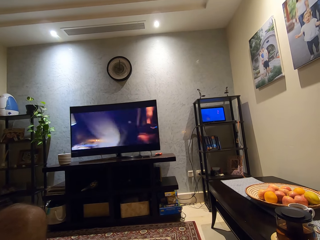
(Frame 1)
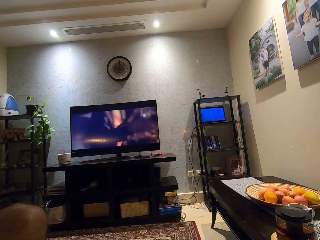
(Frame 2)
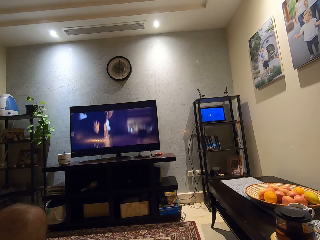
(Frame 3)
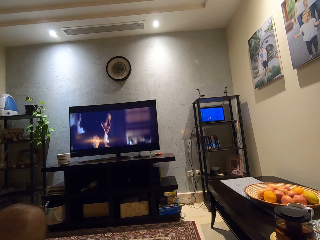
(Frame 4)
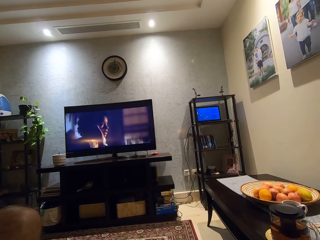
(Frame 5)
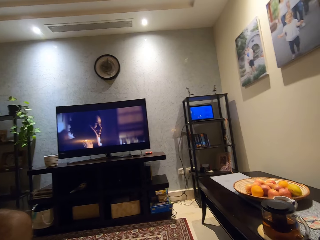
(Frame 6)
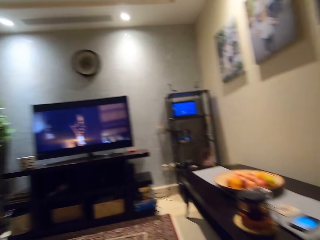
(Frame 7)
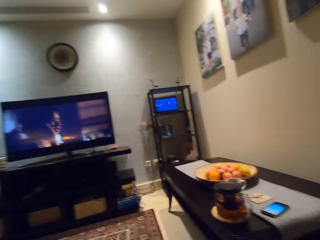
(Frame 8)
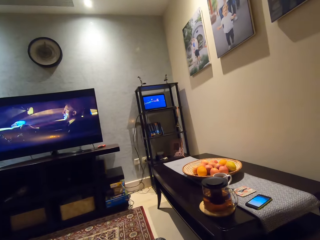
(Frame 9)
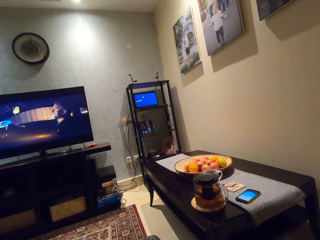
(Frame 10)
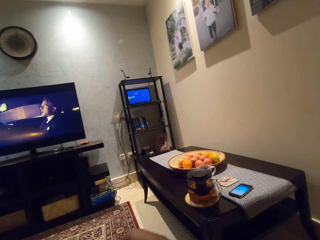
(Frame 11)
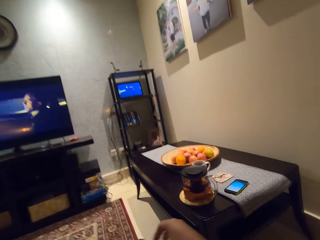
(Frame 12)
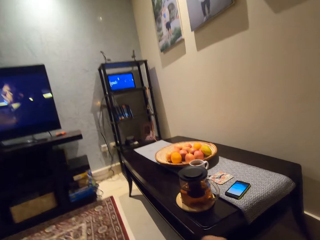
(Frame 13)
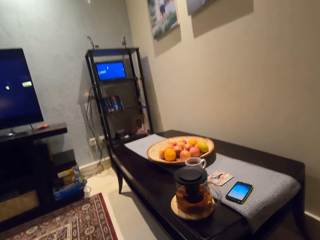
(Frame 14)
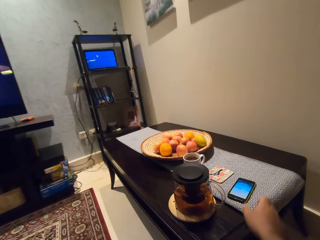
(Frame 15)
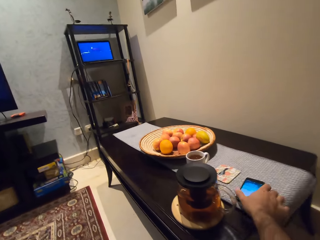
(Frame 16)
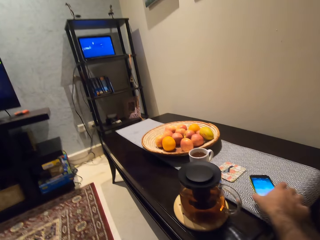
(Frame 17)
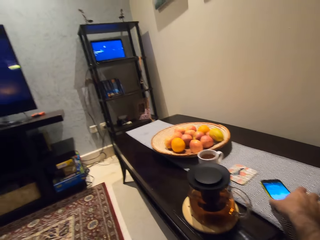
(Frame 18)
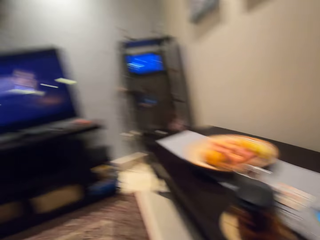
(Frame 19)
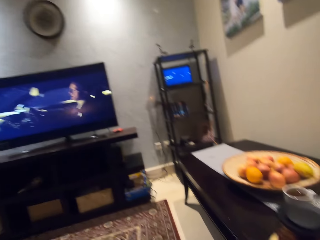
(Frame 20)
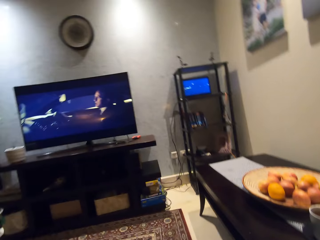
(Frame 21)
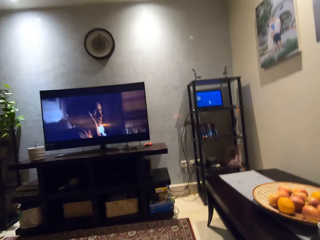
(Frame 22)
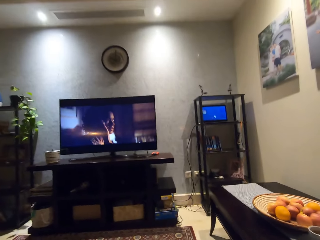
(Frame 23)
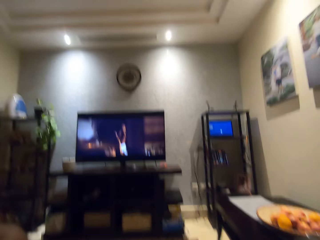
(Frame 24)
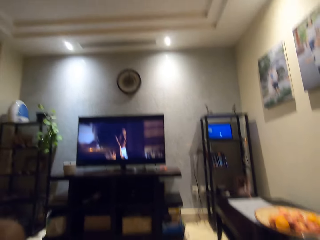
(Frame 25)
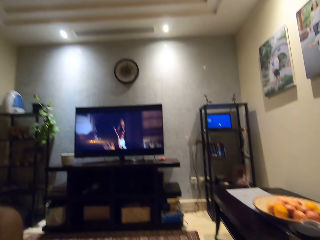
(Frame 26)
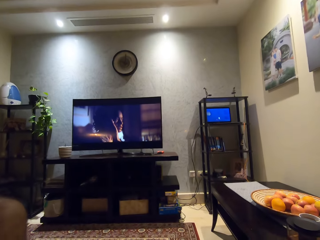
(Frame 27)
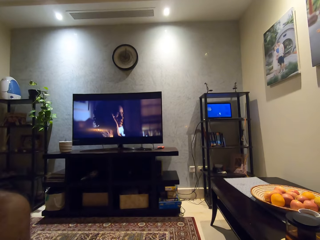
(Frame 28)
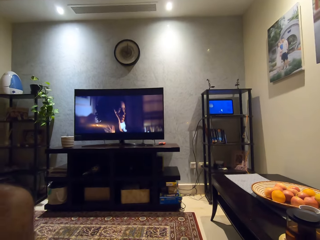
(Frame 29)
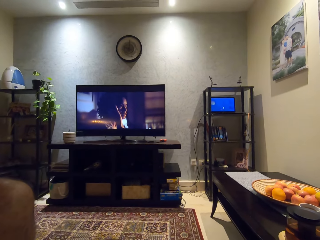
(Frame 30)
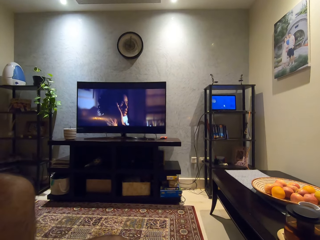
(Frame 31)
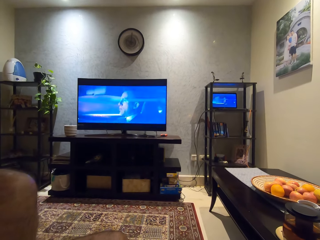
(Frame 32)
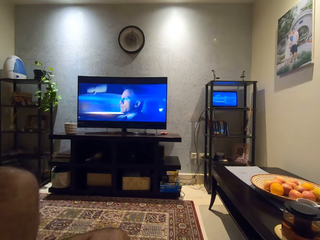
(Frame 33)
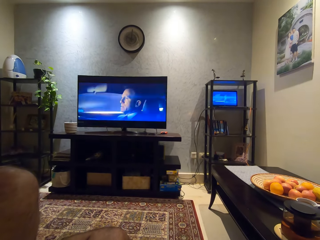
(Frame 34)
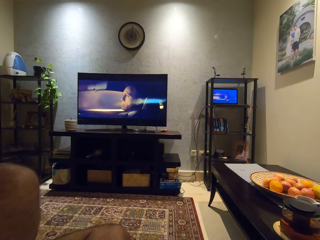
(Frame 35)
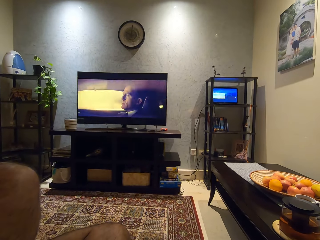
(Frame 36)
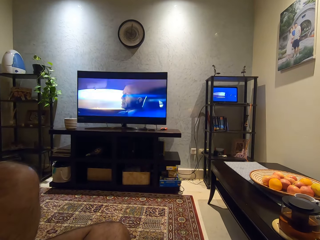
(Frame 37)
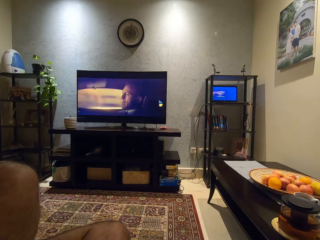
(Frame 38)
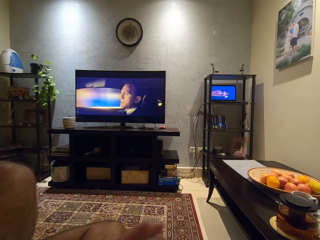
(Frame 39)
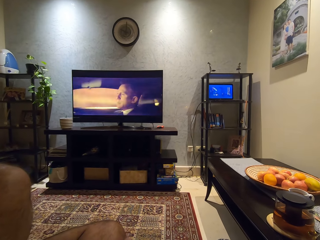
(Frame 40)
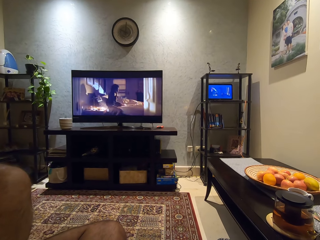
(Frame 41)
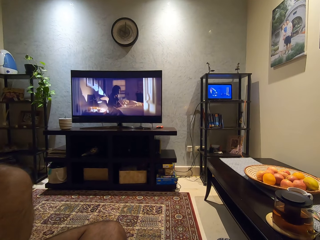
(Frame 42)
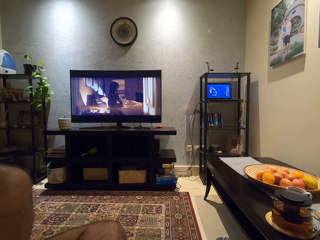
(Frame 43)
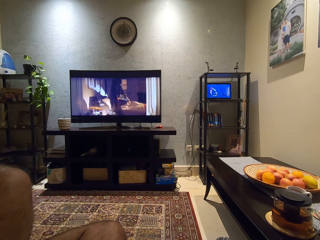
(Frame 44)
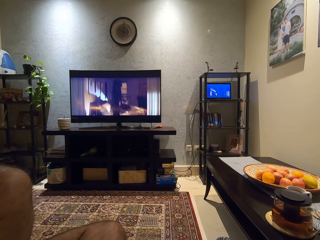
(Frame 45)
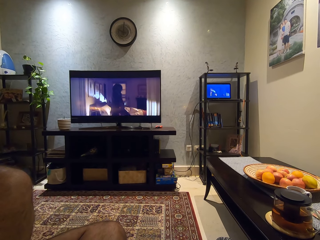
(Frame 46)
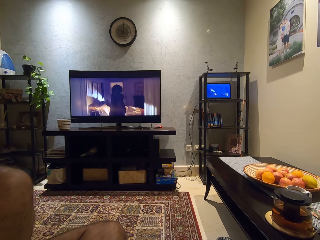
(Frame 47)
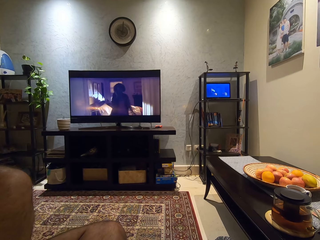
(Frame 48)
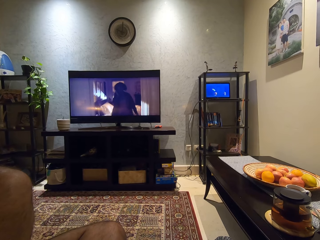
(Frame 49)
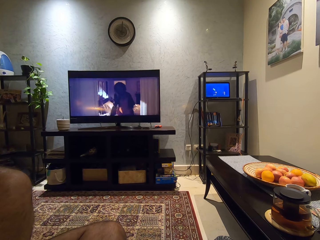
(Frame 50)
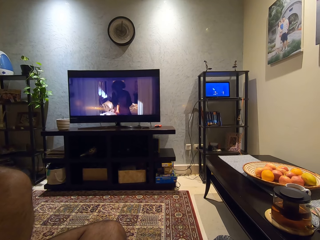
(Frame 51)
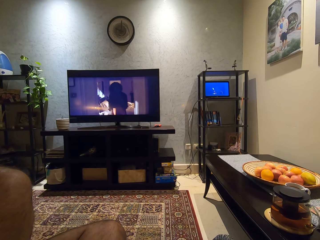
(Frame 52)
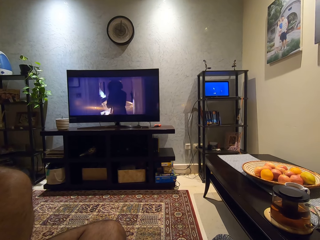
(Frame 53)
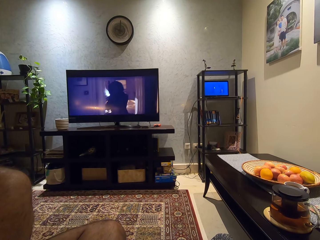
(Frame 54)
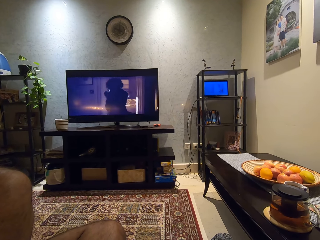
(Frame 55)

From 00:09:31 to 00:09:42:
The camera wearer picks up a cellphone on a table with his right hand. He watches television in the room.

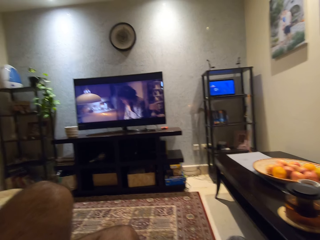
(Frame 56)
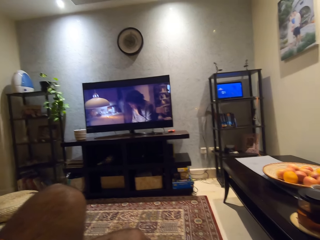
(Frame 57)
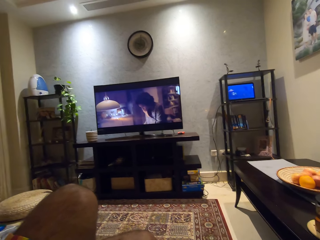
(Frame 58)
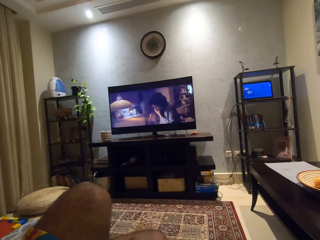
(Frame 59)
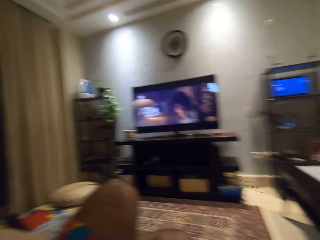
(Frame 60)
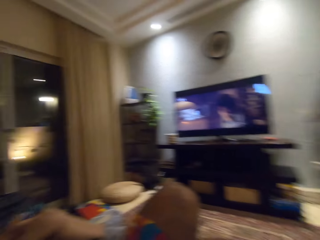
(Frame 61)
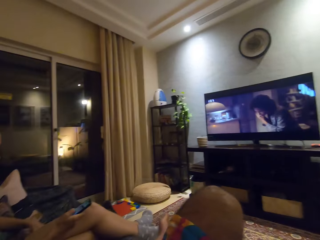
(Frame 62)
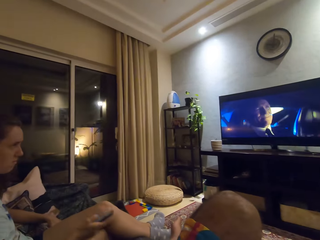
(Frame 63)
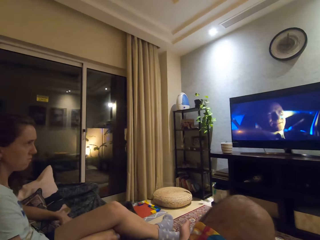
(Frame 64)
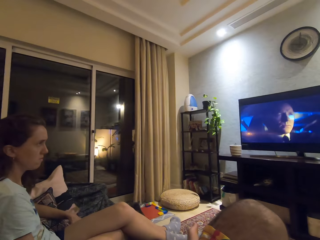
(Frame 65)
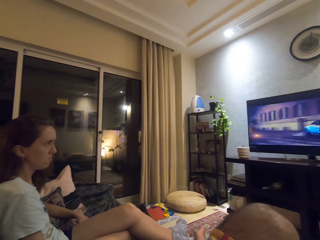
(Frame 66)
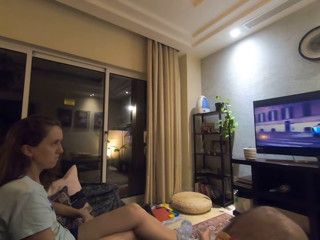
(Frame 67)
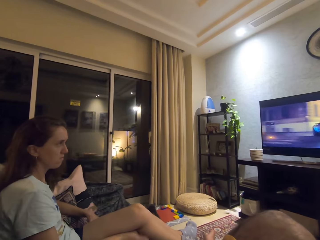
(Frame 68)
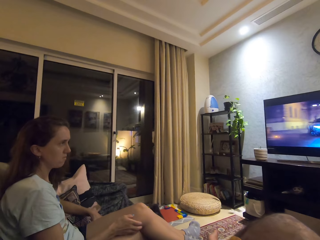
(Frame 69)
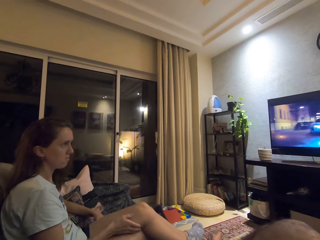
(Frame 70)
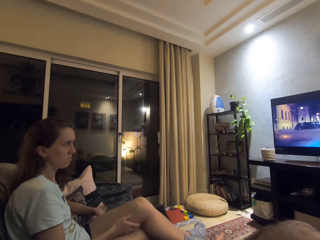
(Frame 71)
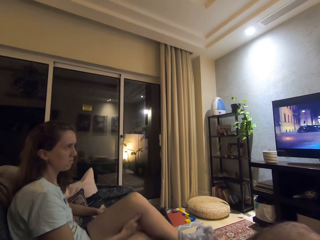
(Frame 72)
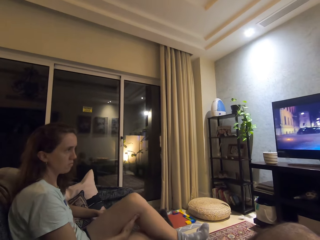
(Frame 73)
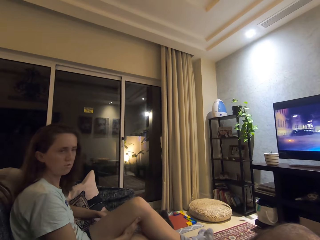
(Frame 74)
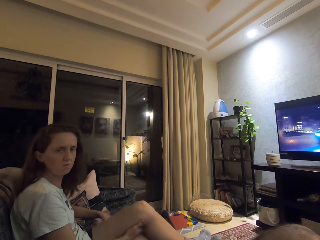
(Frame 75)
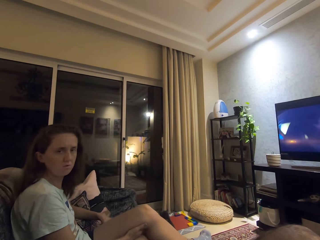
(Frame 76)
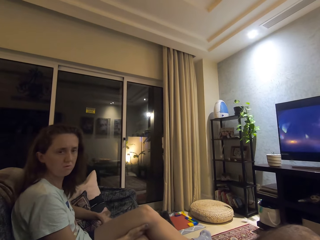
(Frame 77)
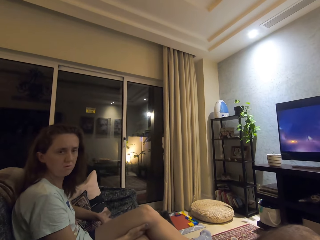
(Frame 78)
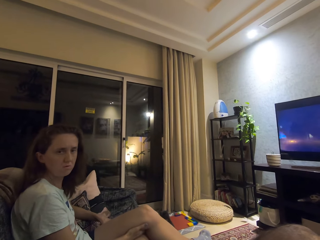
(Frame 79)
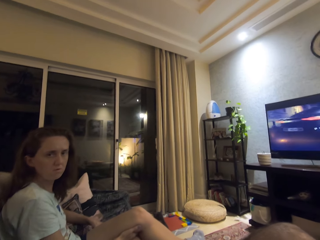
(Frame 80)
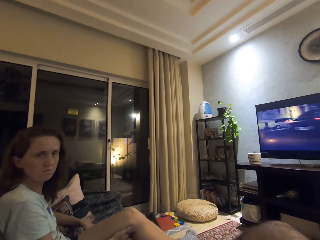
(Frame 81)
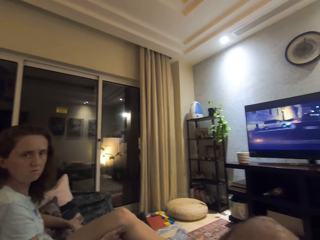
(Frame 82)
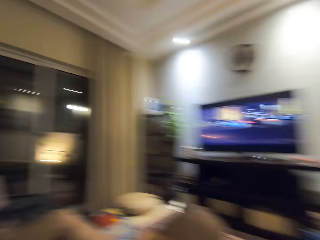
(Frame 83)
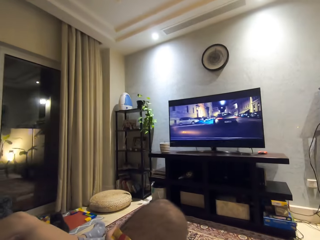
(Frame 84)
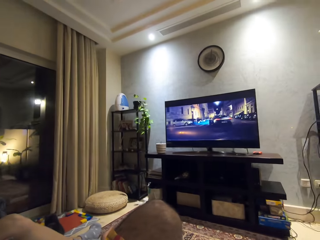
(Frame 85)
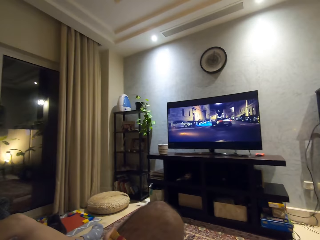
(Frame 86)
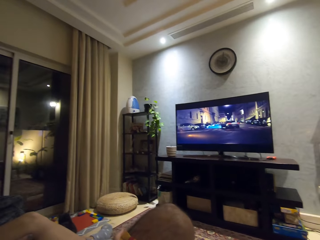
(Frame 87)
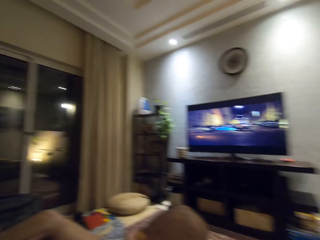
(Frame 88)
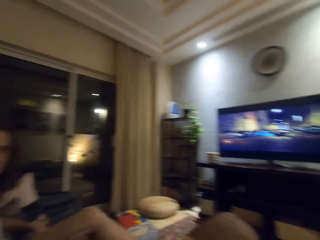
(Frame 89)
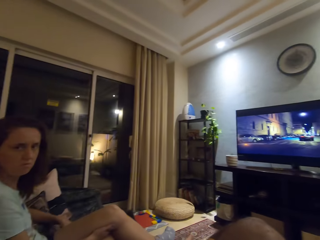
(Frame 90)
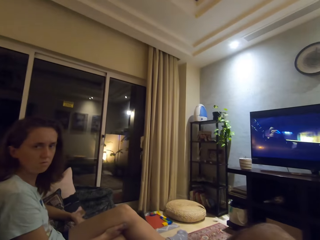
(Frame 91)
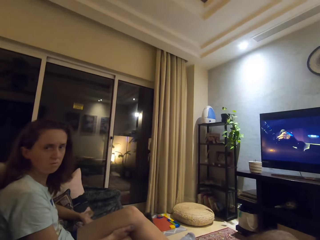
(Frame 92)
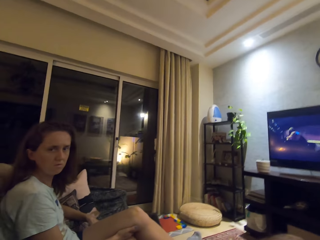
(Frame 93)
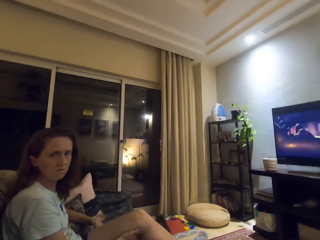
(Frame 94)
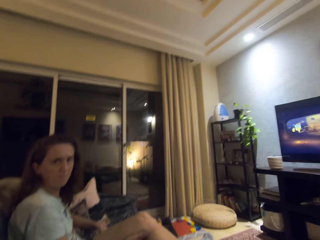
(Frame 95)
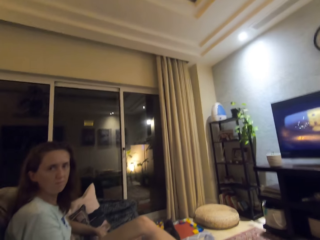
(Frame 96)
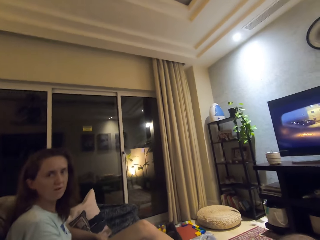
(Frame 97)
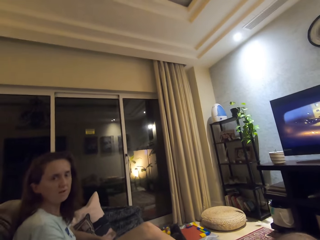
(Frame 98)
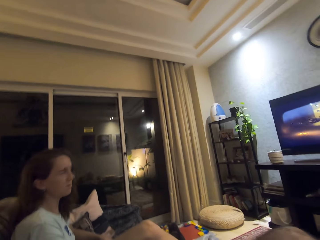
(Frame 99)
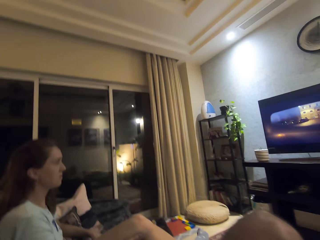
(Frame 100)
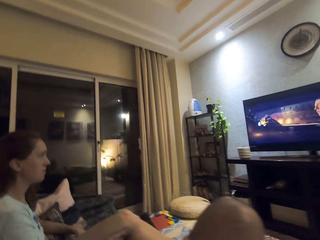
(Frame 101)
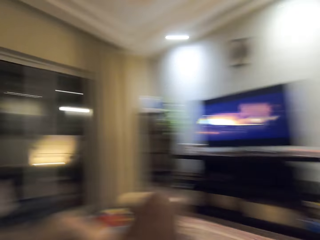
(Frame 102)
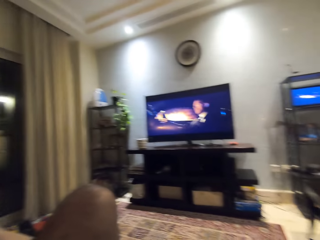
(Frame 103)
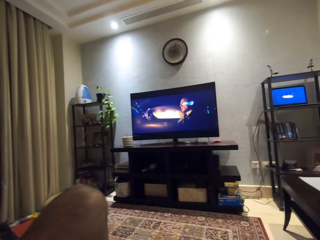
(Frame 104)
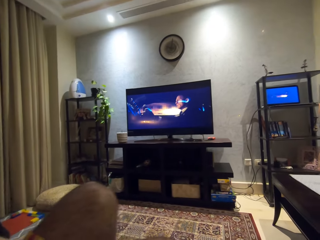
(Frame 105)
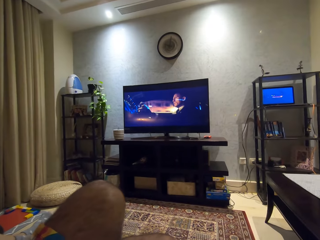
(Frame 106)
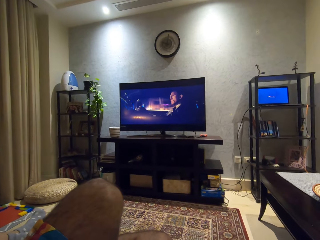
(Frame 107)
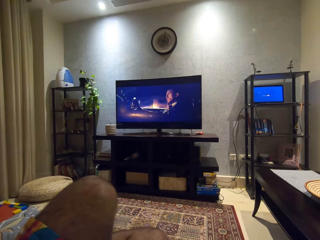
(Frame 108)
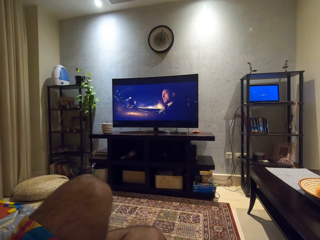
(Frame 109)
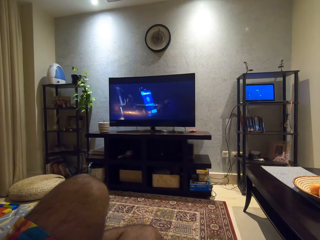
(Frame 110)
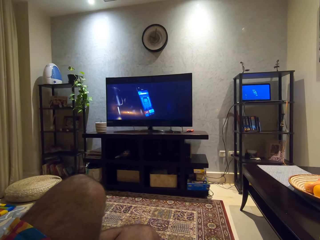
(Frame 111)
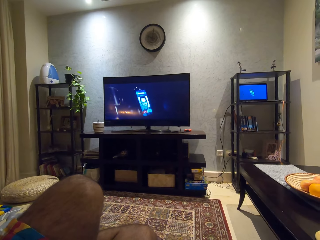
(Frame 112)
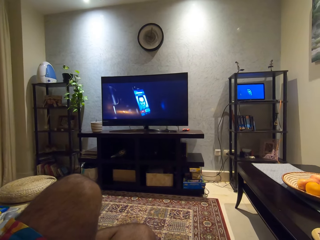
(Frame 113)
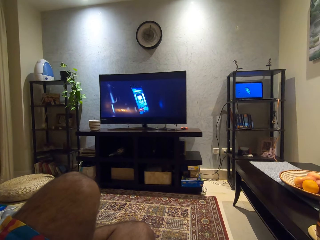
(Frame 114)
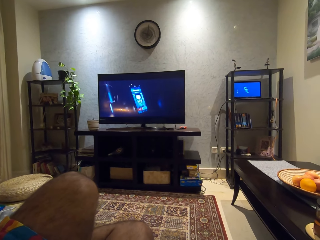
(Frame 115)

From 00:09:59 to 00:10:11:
A woman lowers a remote control in her right hand. The camera wearer interacts with the woman. The woman watches television in the room. The woman touches her left leg with her right hand.
